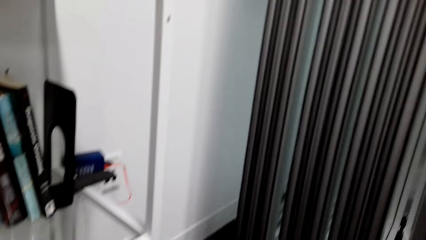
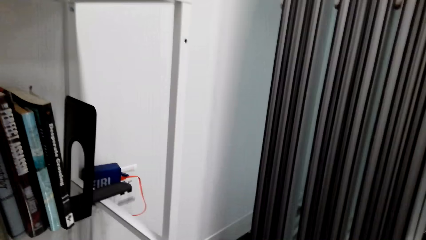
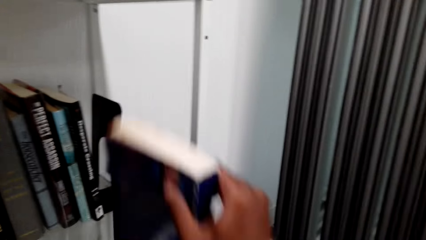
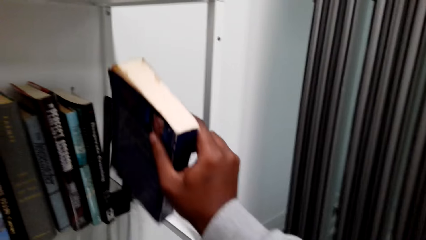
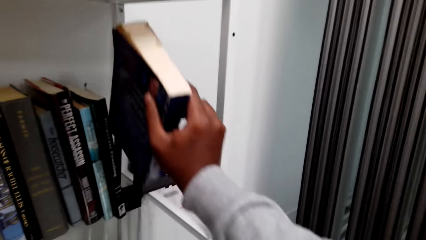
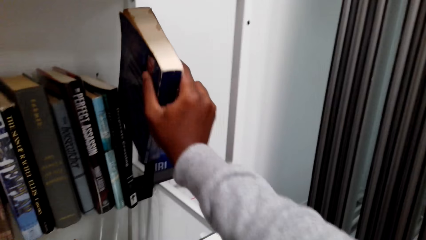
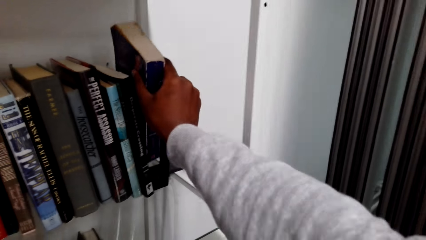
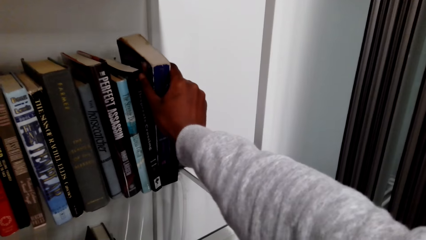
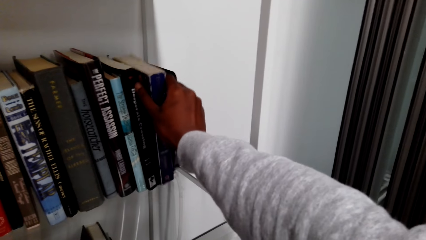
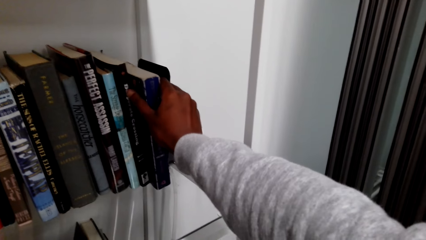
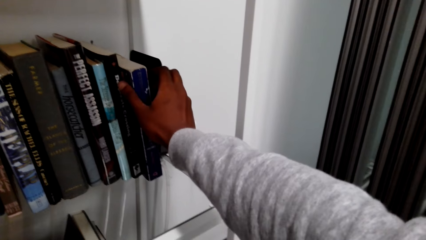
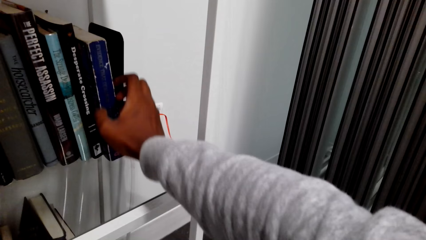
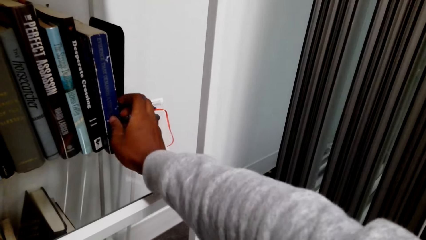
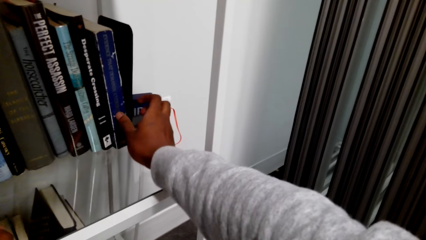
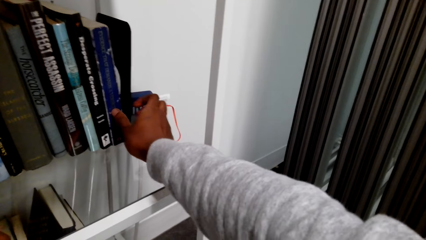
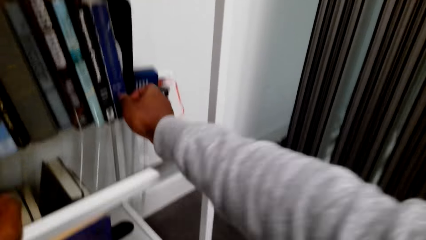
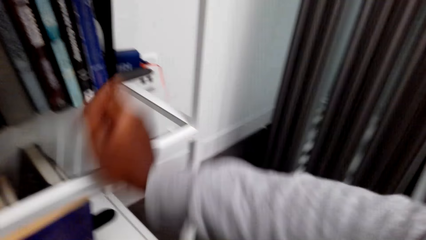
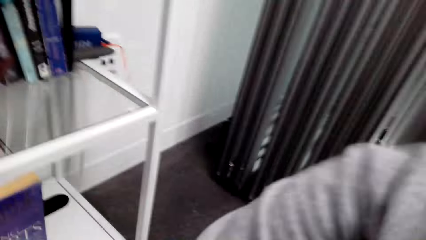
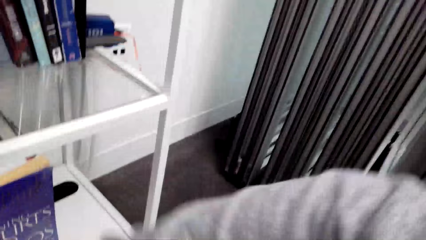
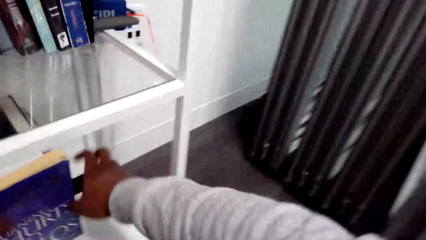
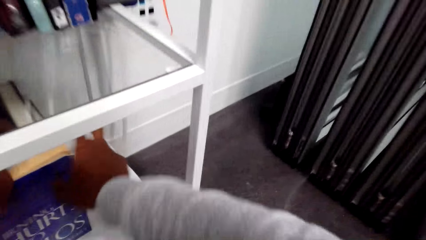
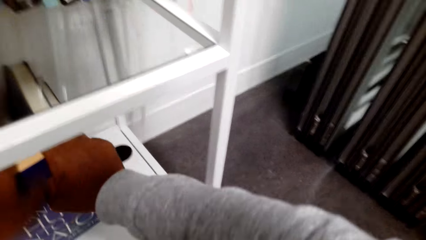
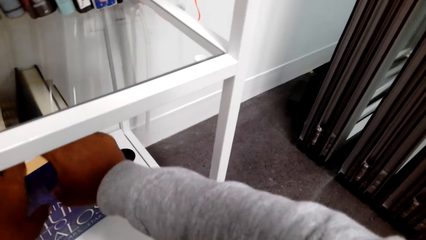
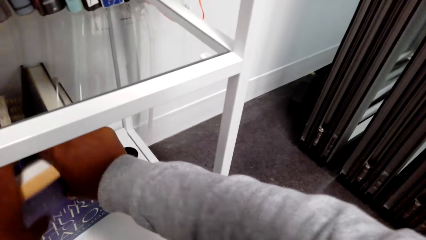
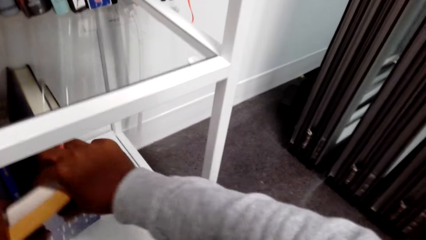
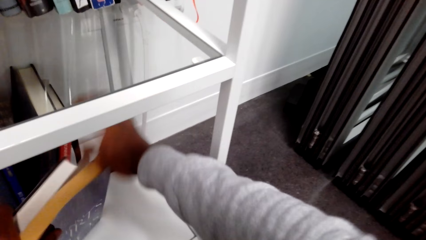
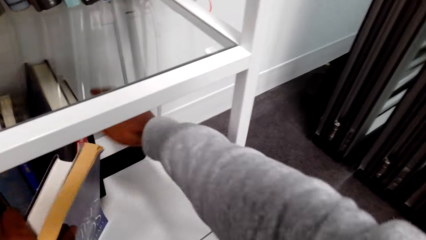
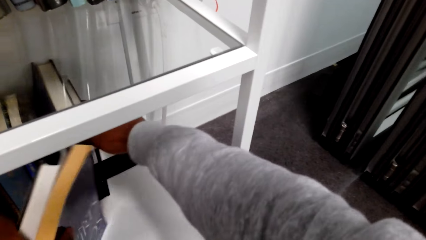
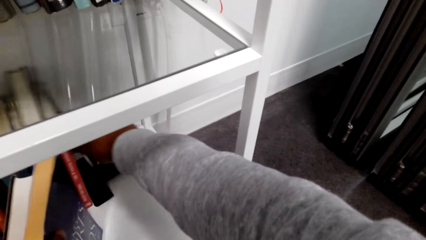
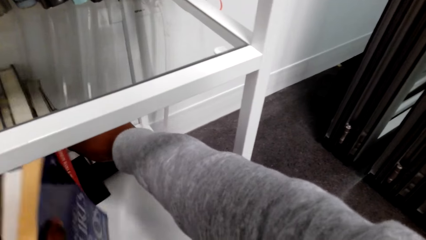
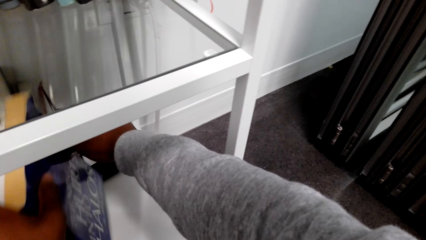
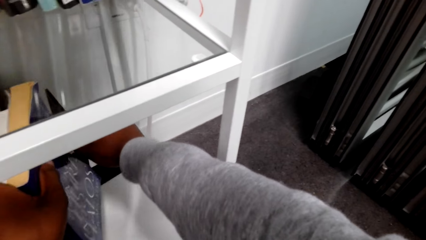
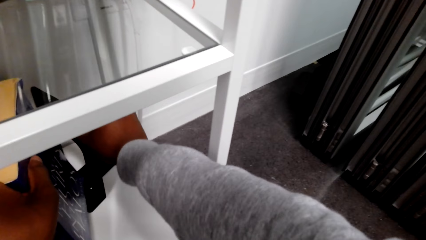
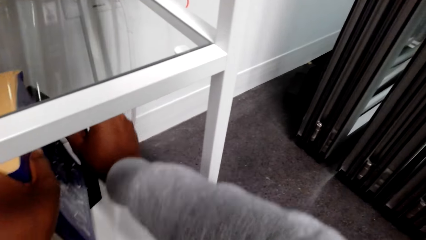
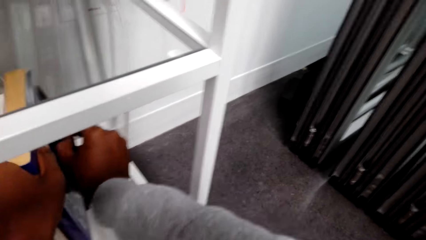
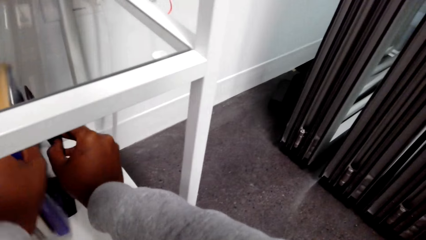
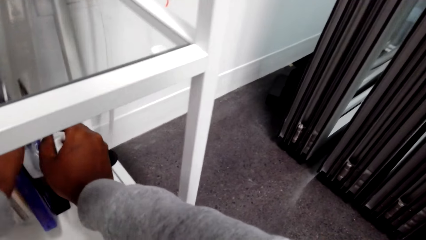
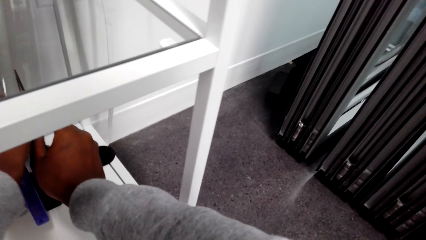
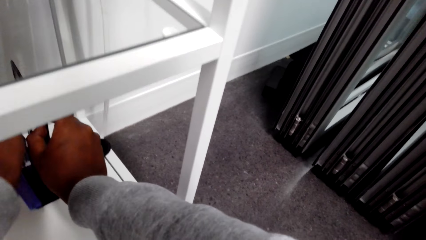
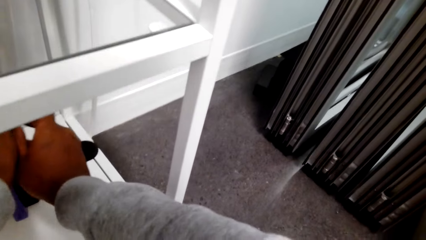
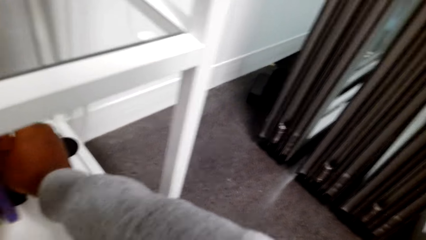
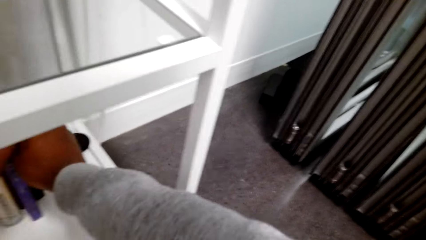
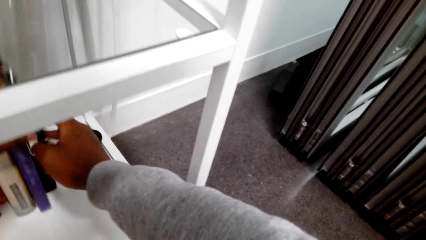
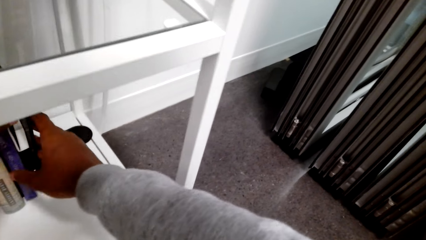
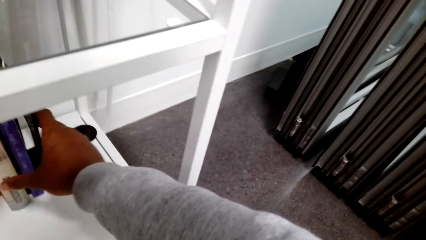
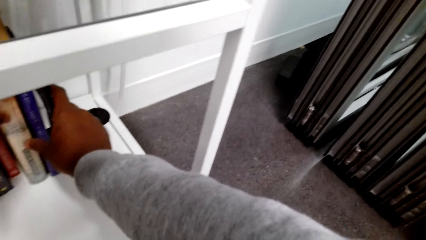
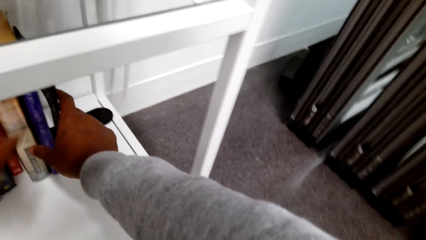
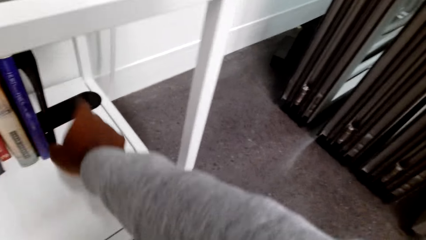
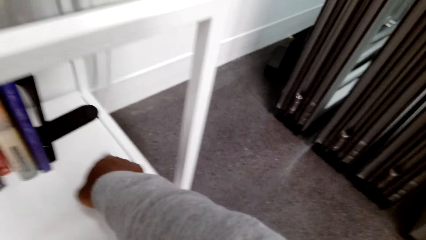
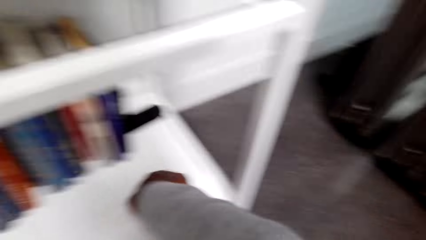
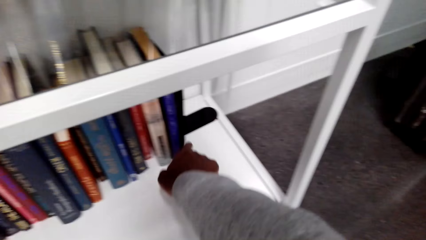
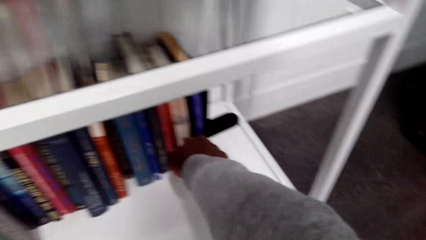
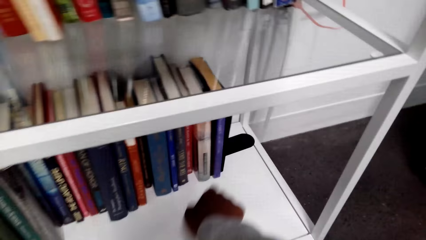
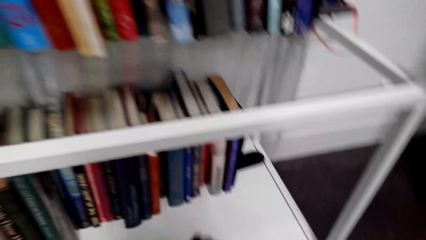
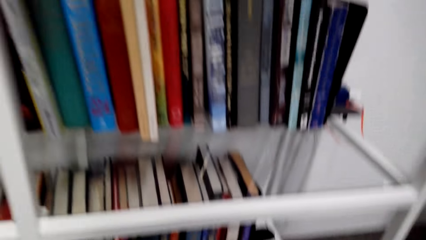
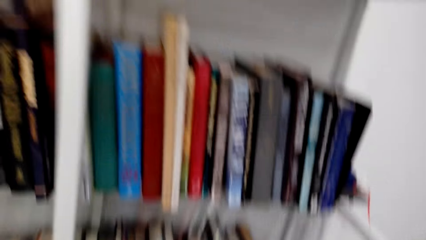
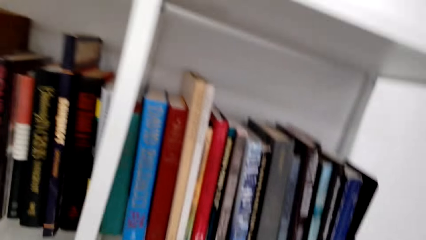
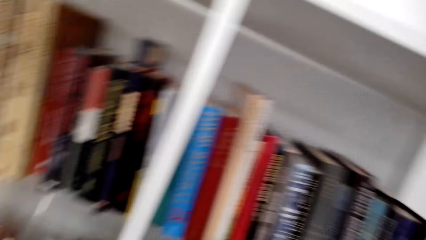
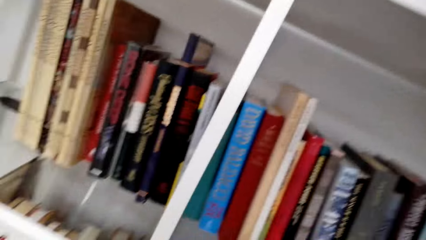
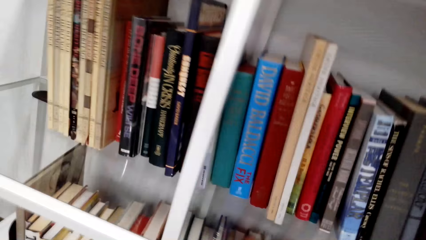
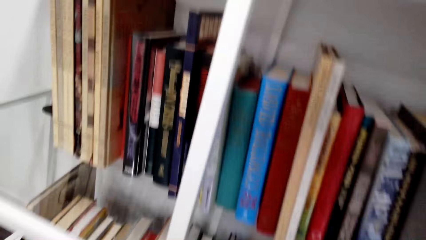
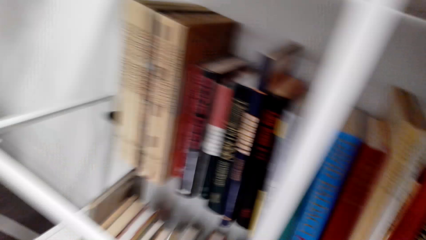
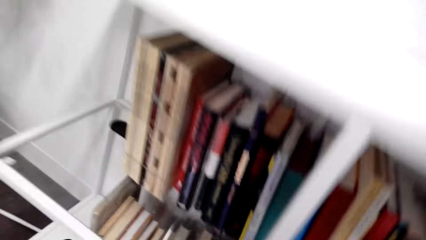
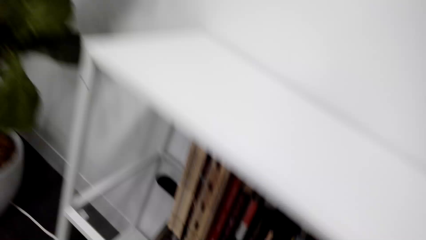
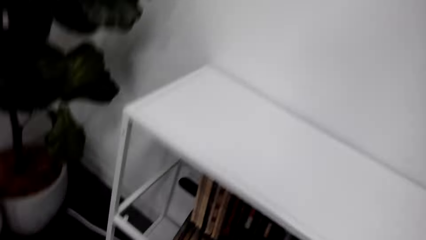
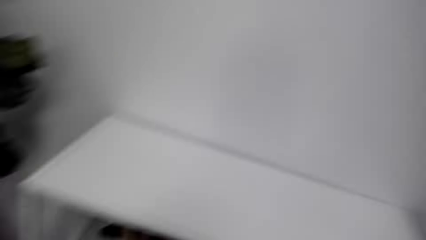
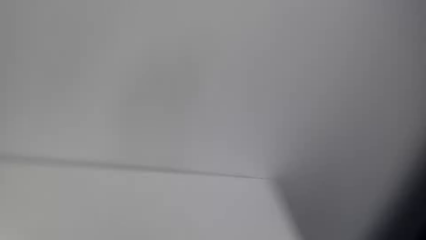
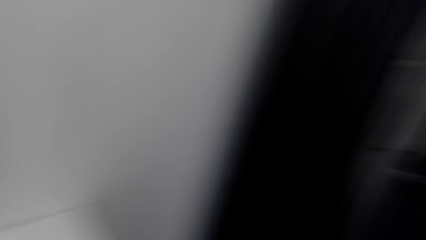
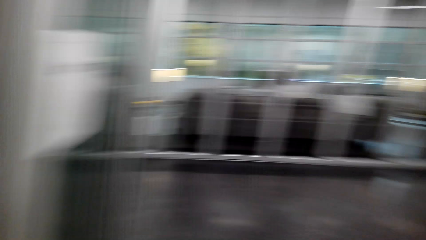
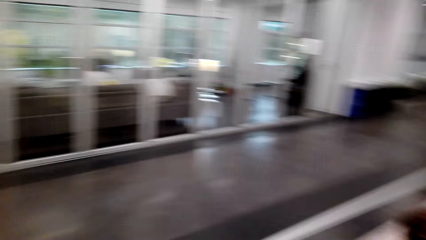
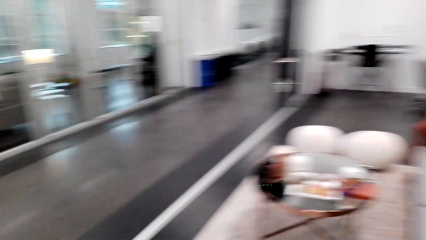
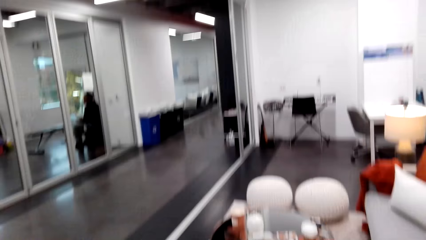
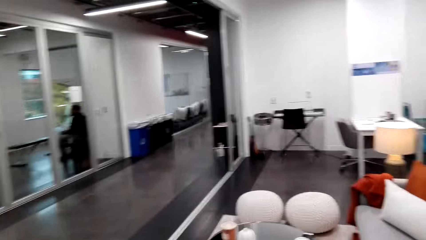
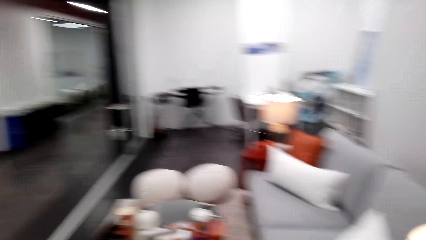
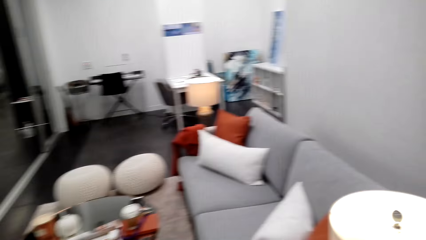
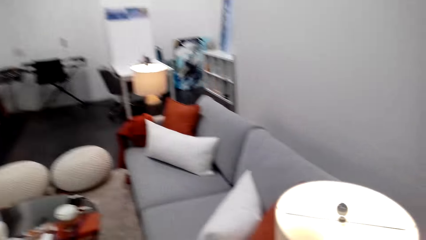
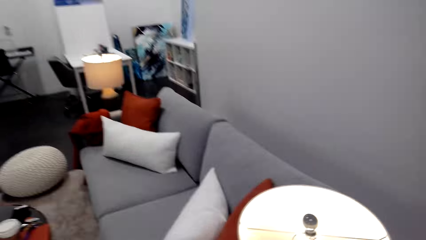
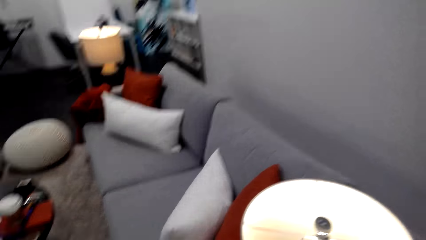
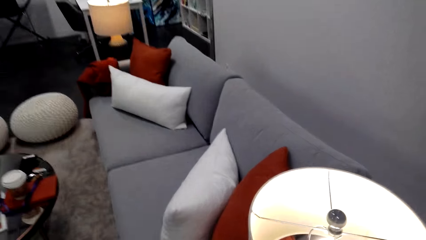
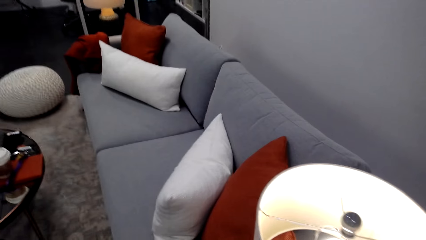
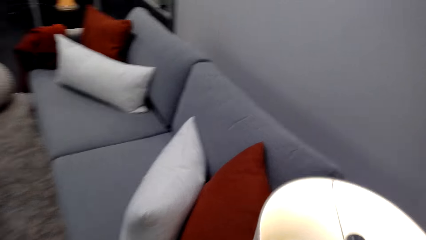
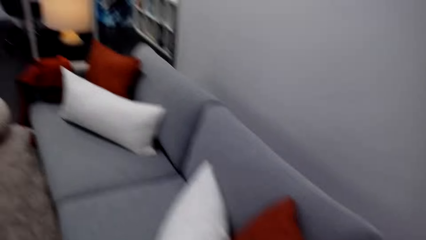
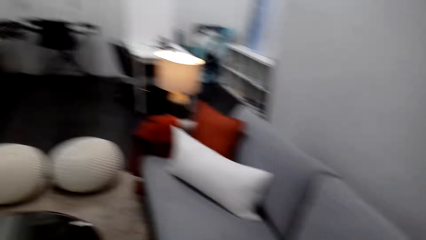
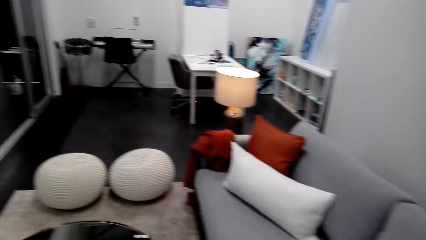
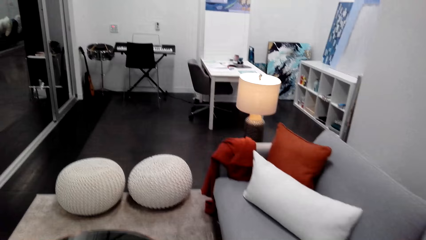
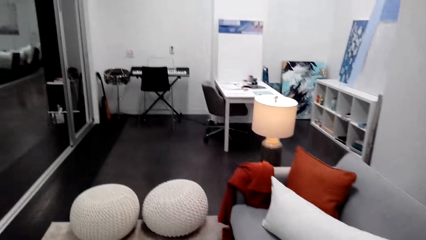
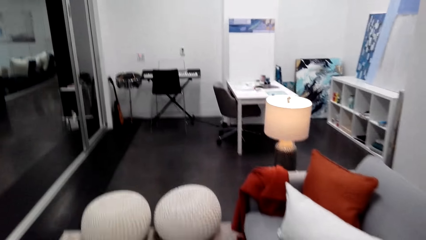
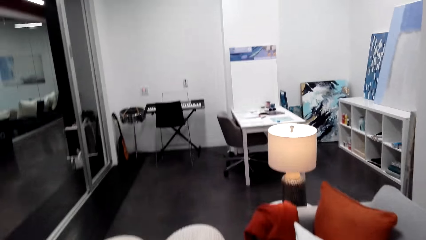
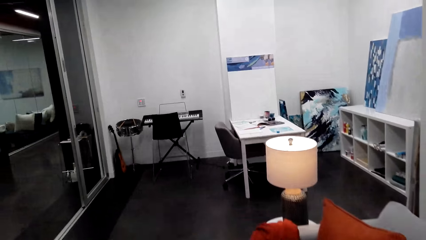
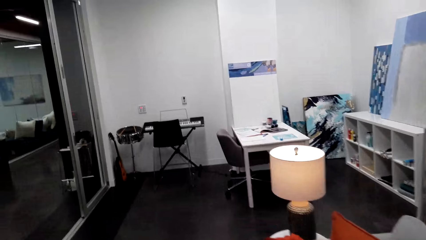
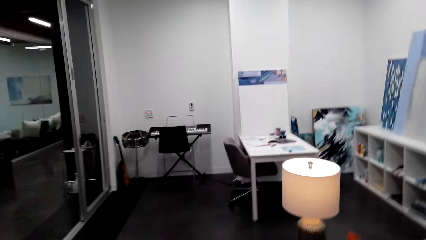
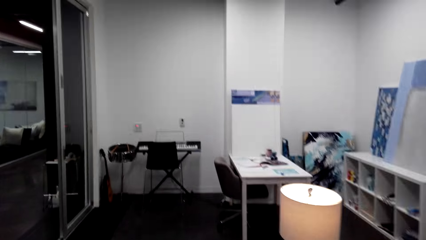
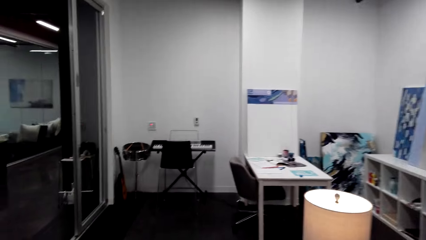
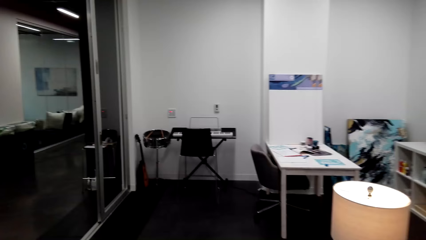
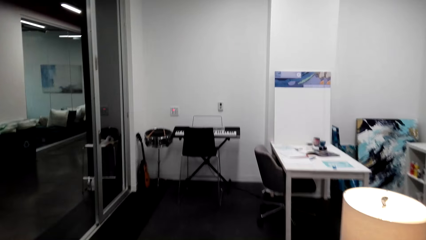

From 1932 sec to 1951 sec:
The camera wearer puts books on the shelf. They walk on the floor. They look around.
